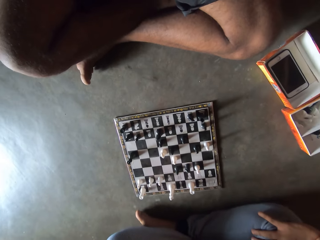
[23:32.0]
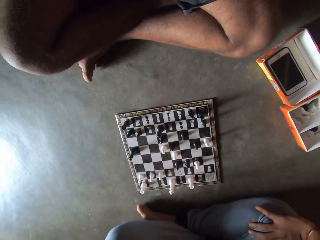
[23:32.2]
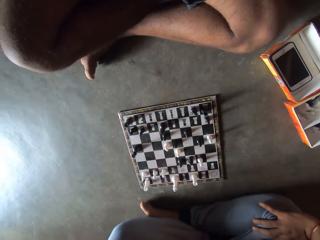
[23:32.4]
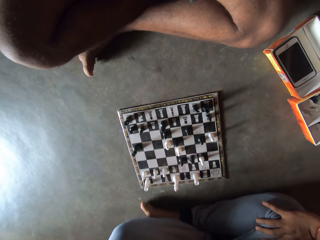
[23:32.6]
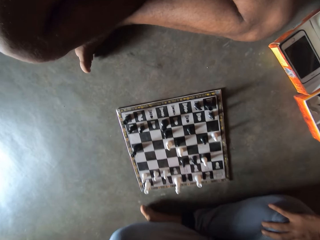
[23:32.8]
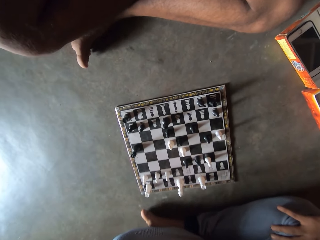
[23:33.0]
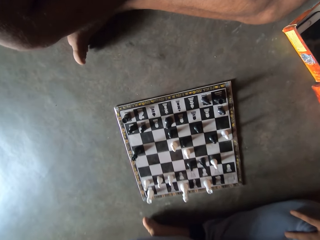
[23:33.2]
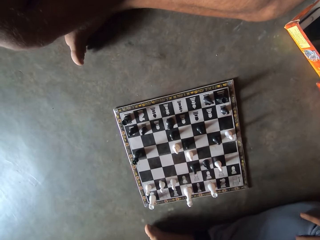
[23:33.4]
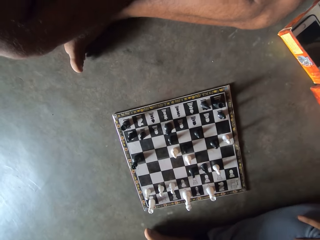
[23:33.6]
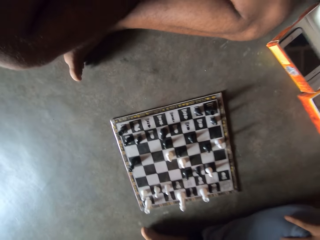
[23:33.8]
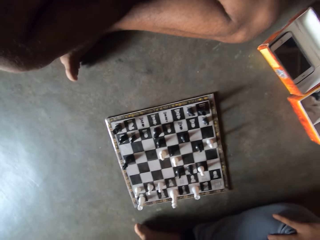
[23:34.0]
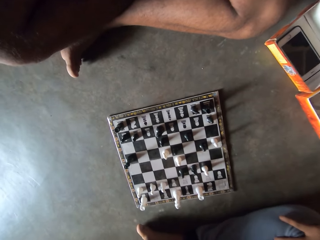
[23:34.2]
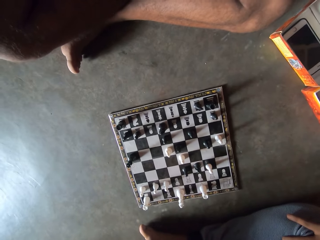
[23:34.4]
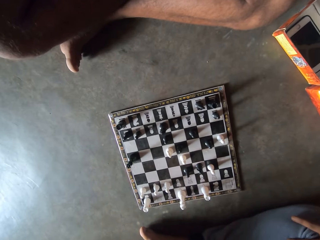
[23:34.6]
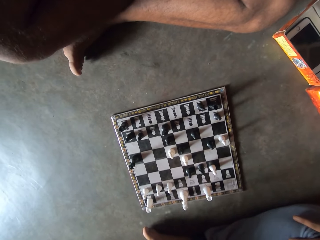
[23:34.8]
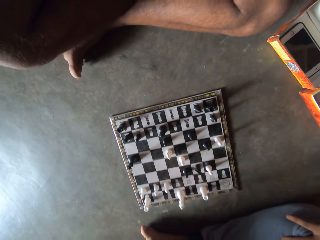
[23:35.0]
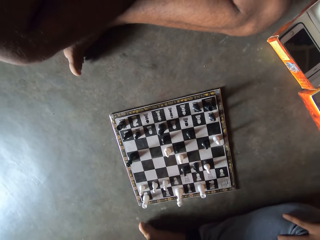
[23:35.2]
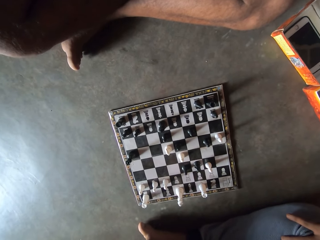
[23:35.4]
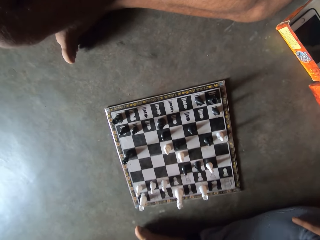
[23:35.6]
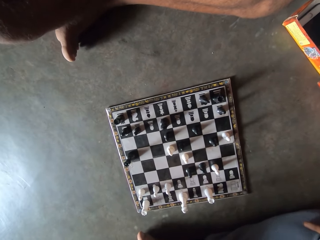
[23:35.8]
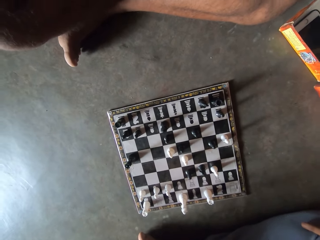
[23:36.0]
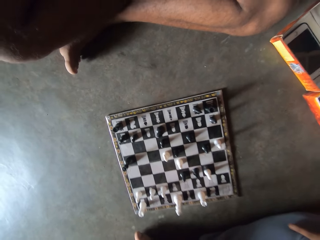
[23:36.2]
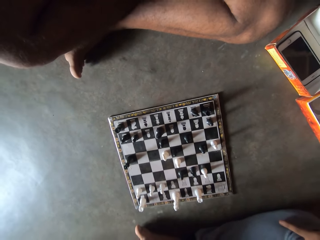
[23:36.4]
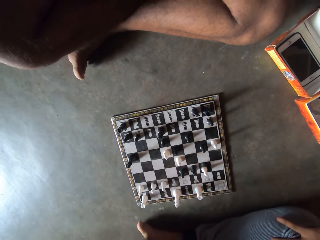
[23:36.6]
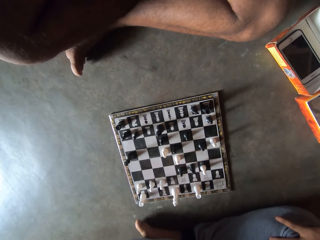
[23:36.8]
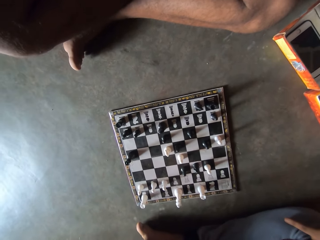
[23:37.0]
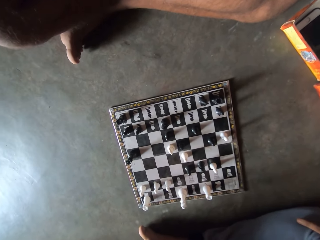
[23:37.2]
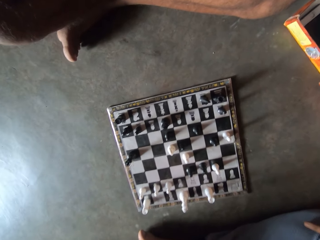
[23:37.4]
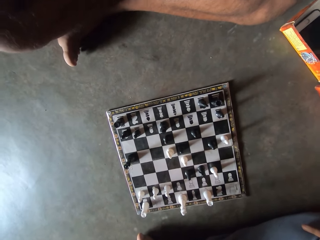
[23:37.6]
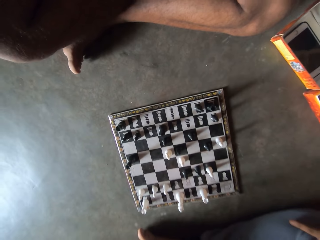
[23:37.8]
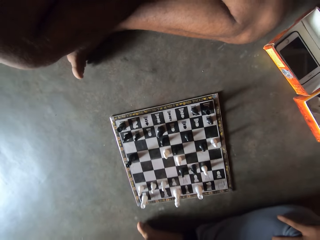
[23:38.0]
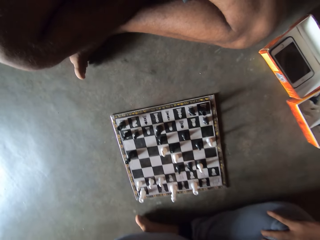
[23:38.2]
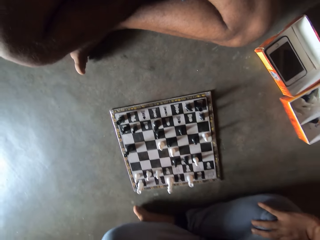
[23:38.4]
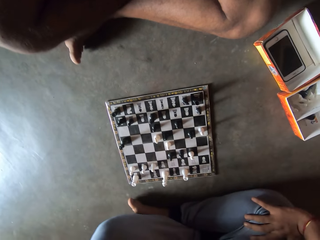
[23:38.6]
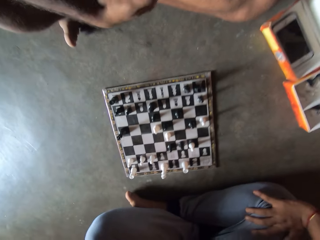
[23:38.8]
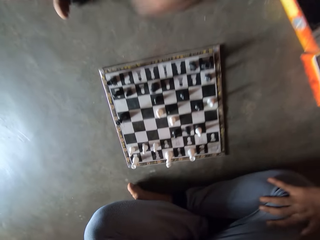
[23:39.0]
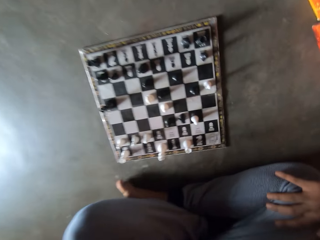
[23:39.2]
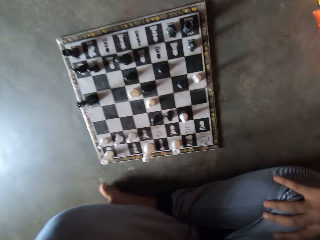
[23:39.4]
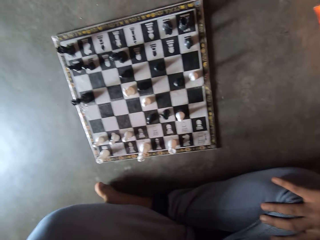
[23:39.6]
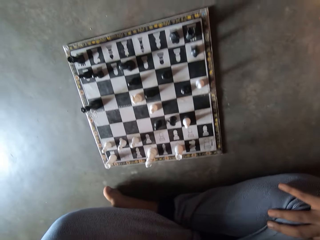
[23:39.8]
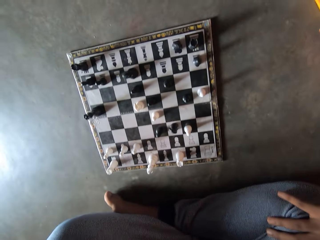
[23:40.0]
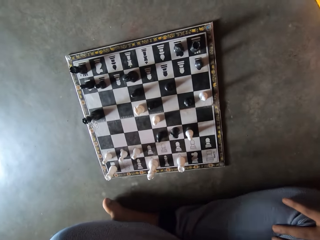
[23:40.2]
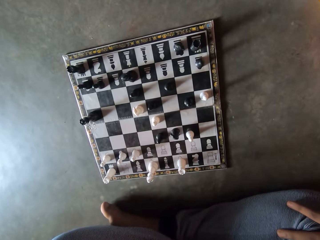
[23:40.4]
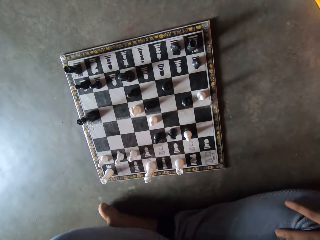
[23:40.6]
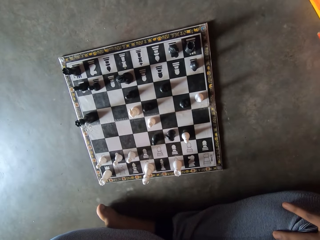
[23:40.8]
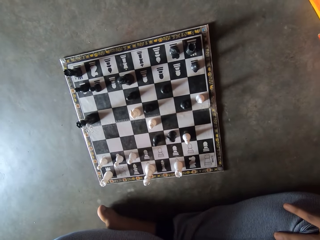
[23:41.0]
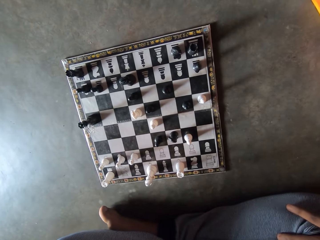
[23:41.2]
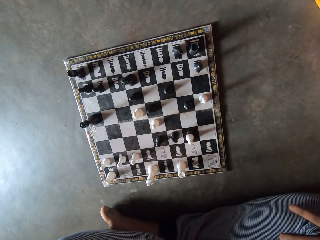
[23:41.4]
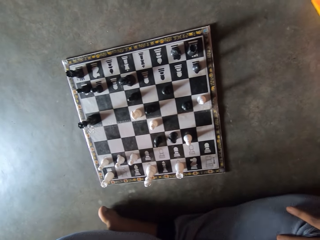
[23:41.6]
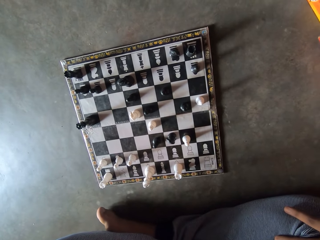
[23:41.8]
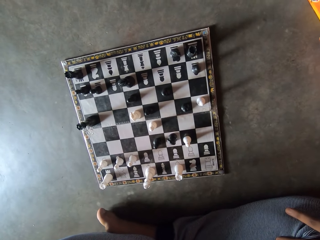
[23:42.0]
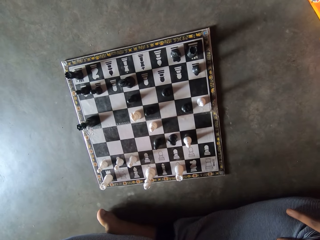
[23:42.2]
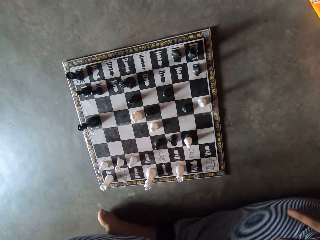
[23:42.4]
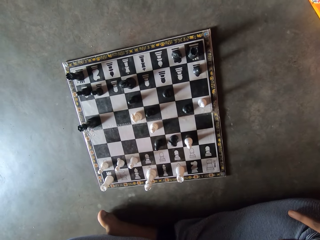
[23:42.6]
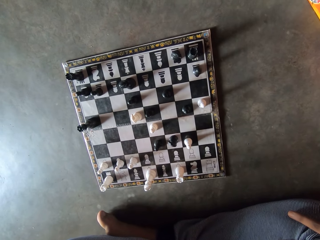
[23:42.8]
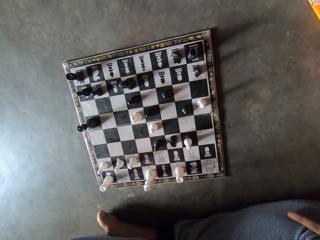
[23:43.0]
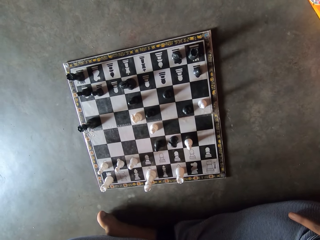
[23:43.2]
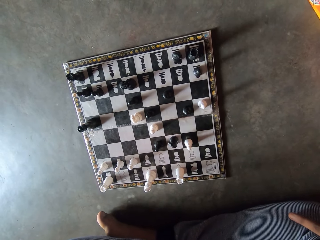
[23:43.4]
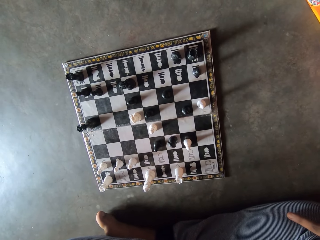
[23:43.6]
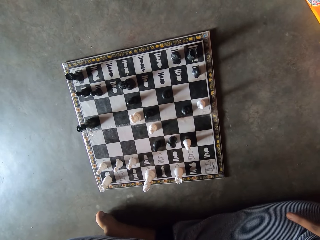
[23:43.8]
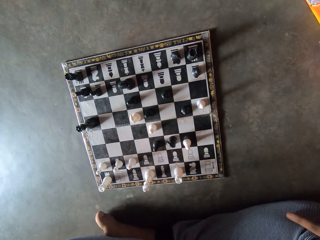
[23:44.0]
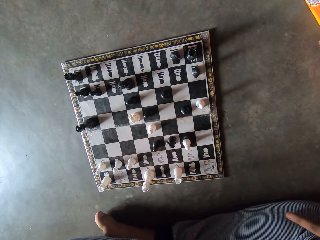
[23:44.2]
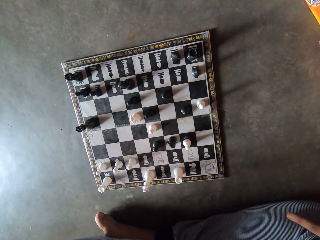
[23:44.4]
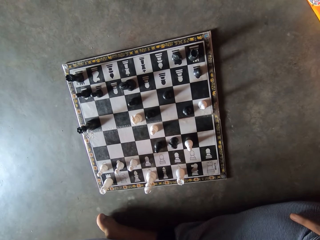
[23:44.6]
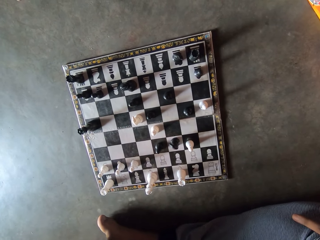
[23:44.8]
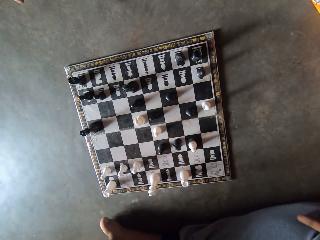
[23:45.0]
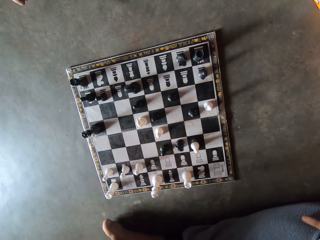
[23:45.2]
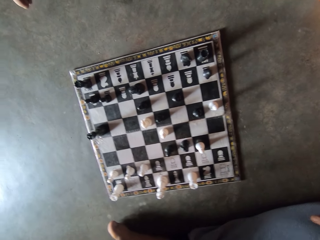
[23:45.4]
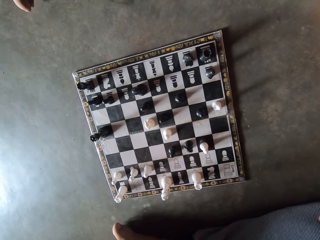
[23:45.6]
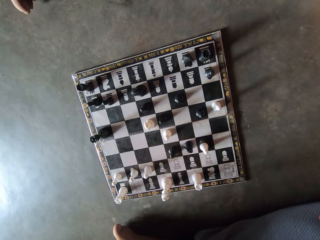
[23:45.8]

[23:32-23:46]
A person moves the hand. The camera wearer looks at the chess board.

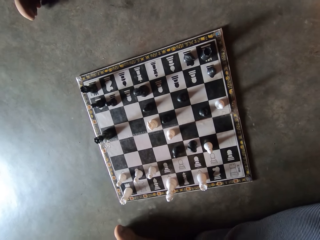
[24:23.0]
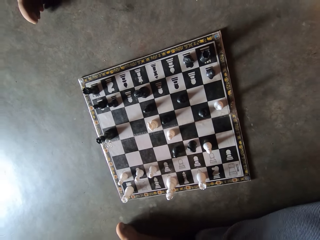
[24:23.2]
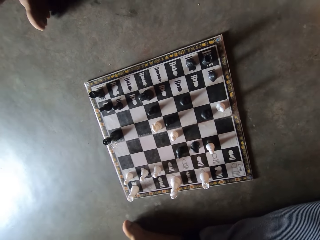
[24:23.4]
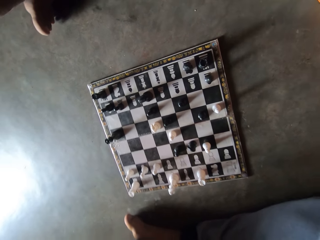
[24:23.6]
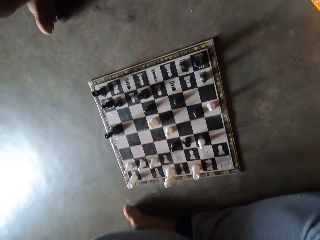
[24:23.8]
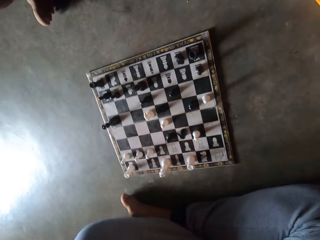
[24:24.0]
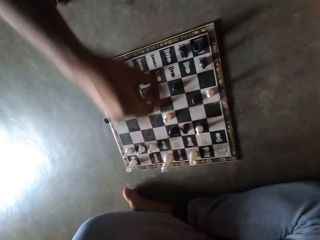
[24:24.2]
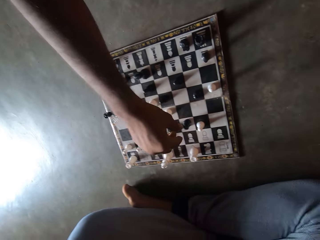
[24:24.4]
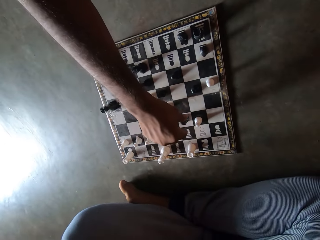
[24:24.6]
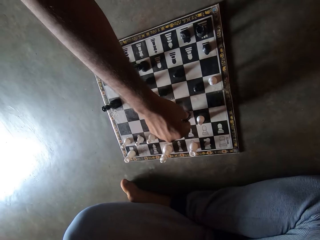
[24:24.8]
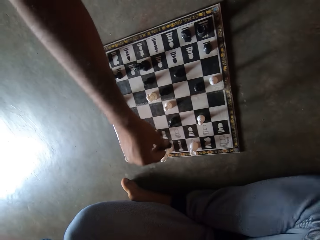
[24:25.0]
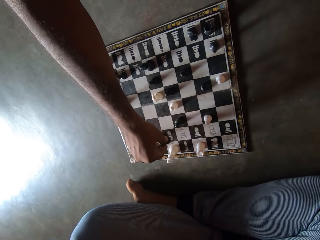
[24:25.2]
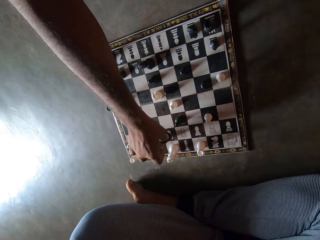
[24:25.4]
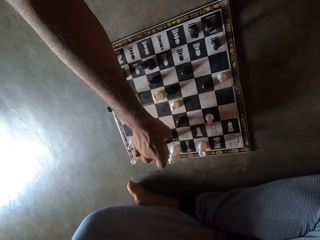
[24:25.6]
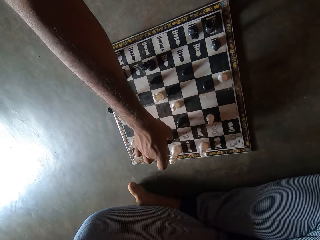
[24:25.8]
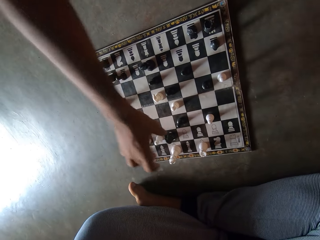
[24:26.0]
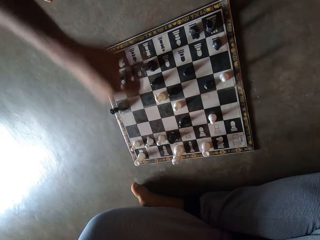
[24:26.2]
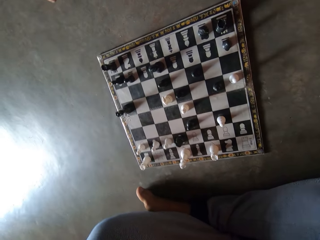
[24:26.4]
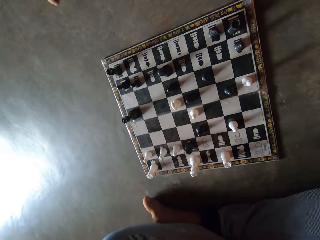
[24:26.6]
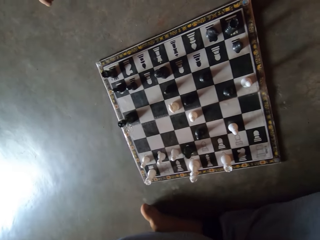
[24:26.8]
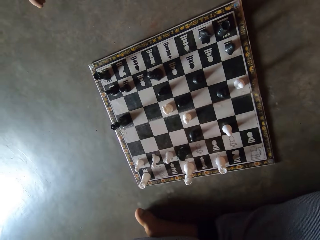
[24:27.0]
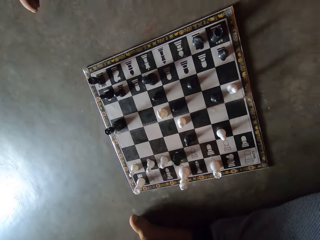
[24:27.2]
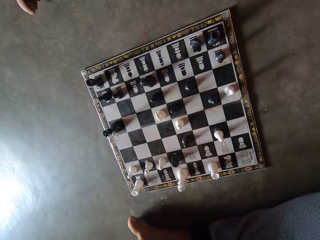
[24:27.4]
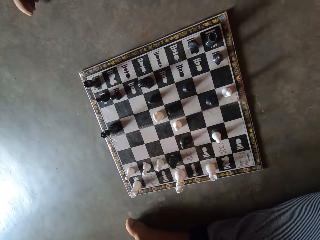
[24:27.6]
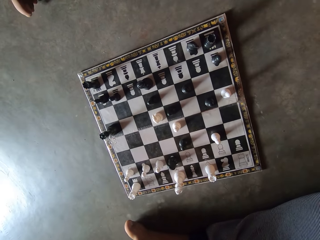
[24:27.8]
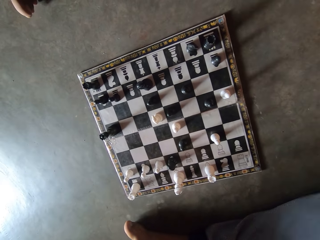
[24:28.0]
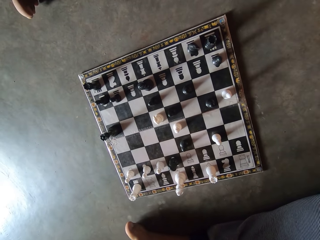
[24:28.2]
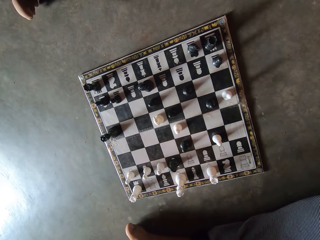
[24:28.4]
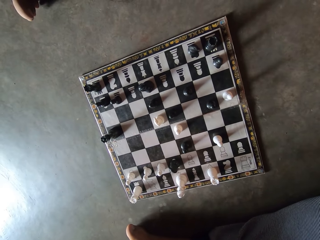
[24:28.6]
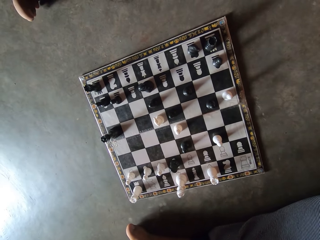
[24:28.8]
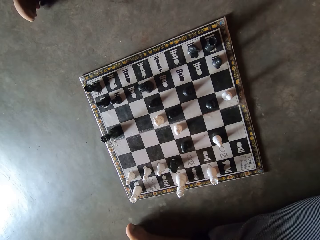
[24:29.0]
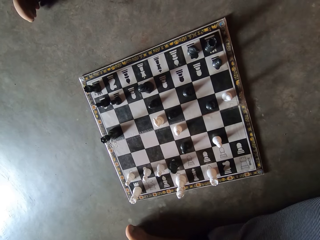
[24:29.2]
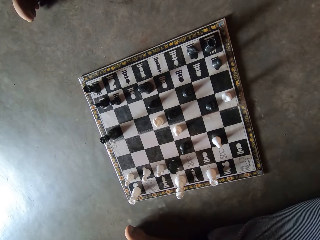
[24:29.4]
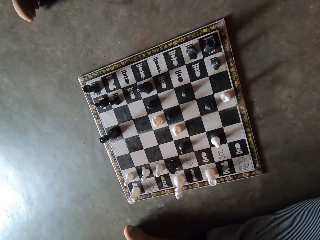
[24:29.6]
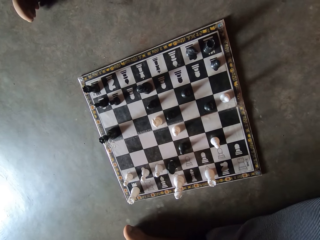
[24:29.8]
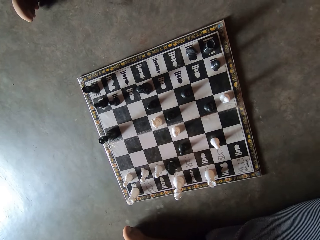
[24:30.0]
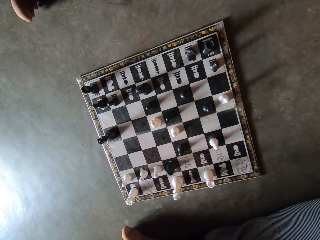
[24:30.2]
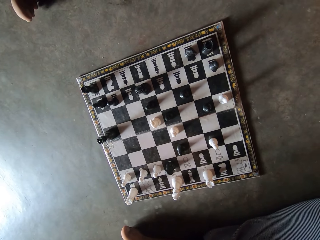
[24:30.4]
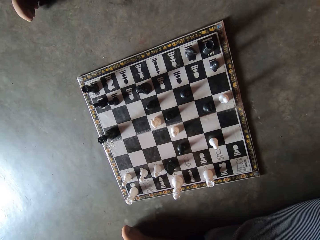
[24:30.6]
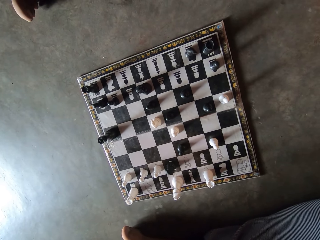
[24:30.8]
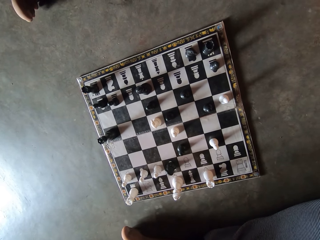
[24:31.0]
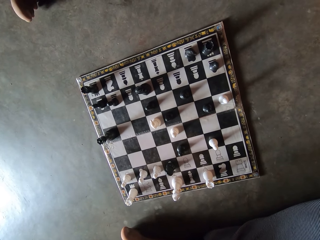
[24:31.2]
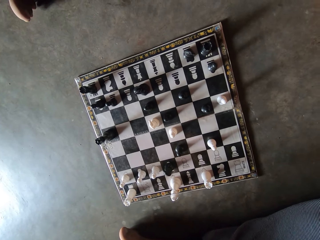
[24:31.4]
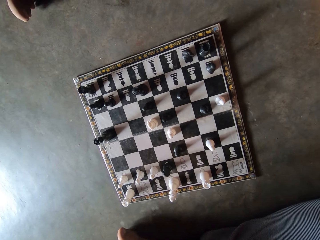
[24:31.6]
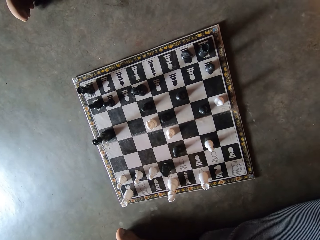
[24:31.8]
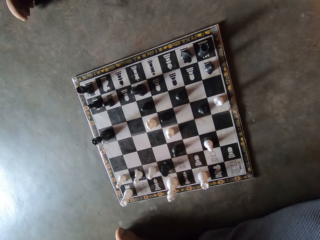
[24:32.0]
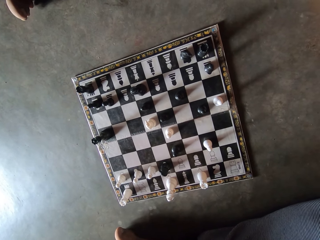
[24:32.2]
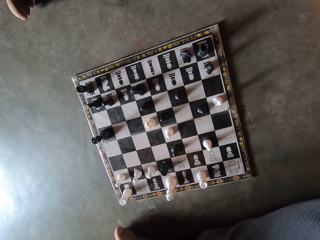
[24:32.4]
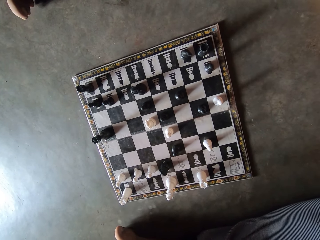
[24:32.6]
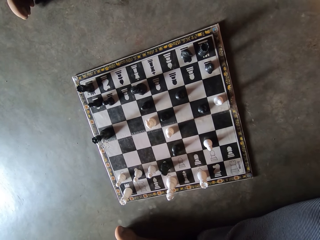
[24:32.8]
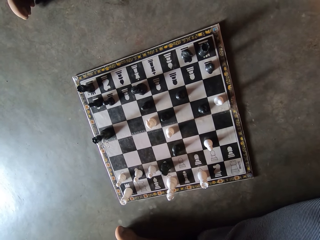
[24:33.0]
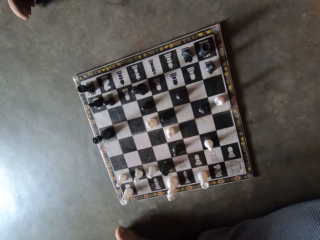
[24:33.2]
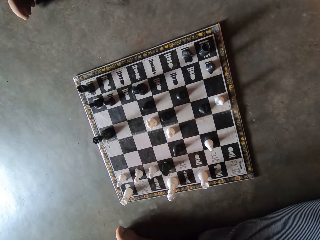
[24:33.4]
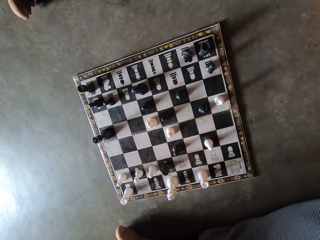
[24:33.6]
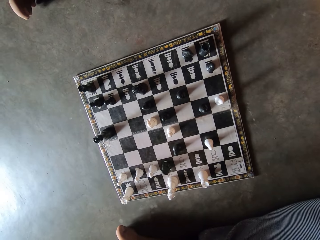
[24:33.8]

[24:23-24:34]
A man plays the chess game and moves the game piece on the chessboard. The camera wearer looks at the chessboard.
